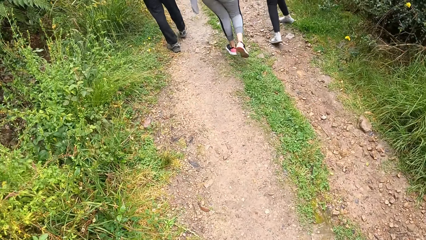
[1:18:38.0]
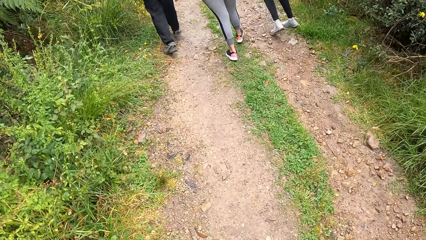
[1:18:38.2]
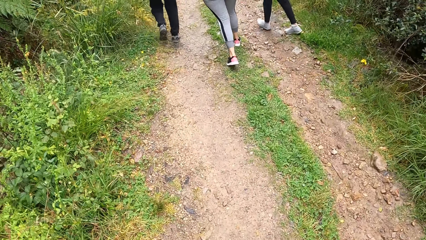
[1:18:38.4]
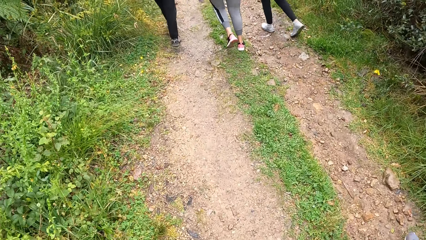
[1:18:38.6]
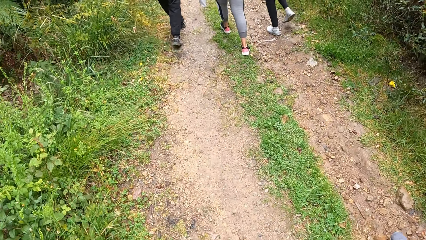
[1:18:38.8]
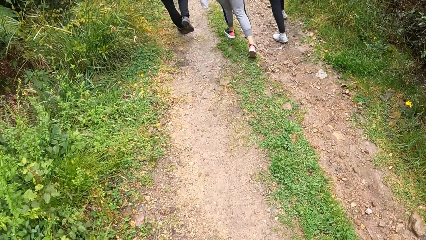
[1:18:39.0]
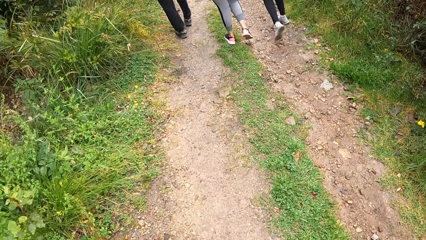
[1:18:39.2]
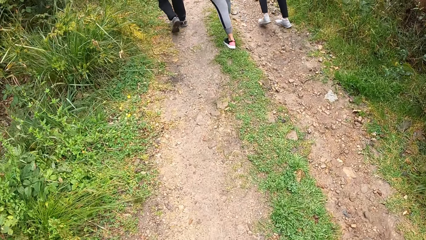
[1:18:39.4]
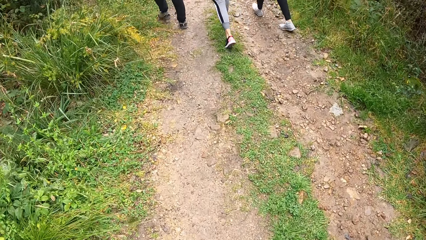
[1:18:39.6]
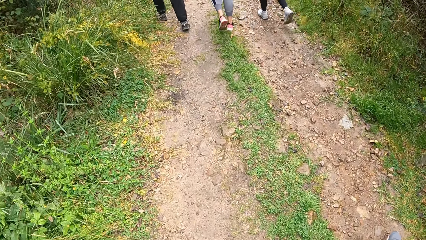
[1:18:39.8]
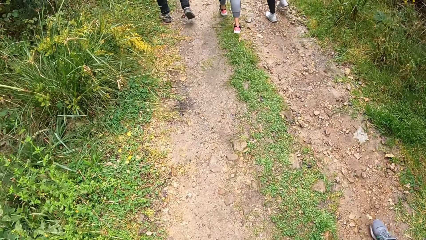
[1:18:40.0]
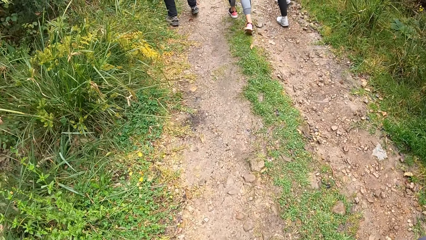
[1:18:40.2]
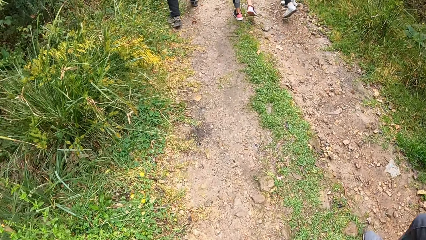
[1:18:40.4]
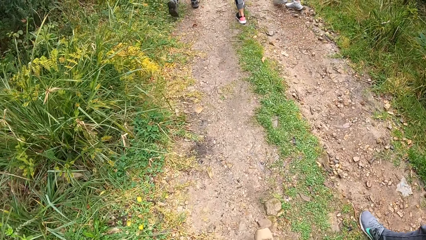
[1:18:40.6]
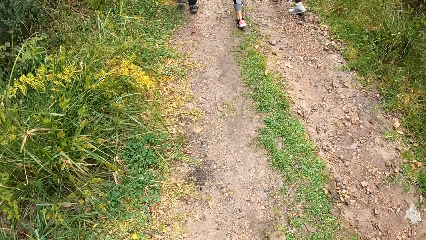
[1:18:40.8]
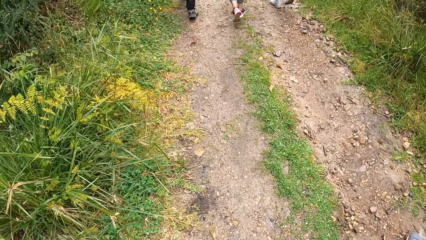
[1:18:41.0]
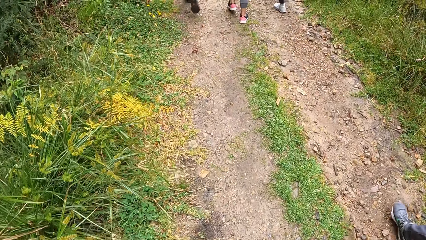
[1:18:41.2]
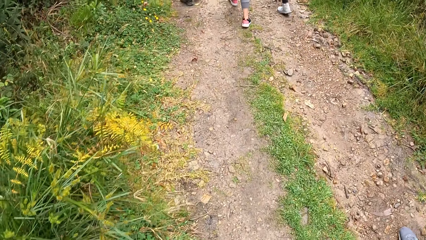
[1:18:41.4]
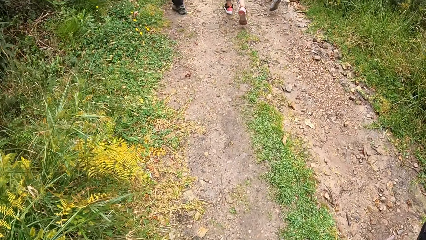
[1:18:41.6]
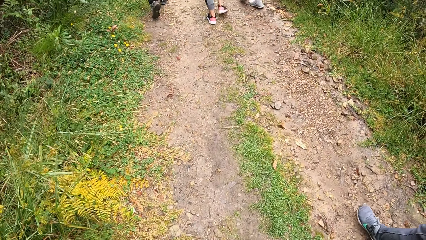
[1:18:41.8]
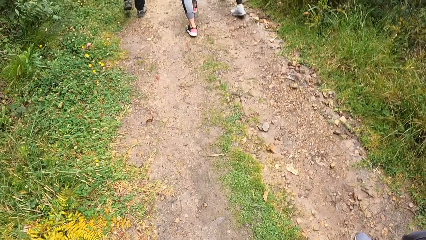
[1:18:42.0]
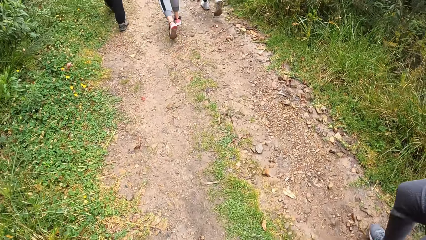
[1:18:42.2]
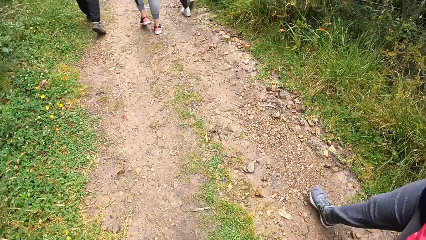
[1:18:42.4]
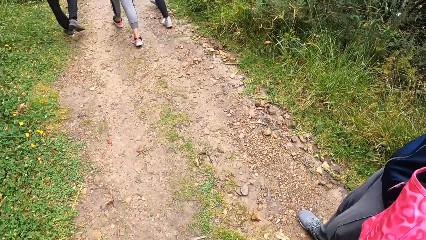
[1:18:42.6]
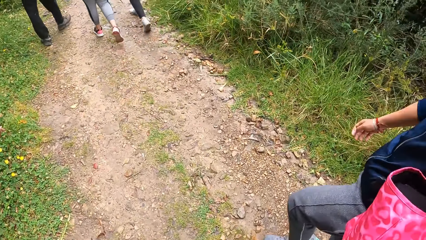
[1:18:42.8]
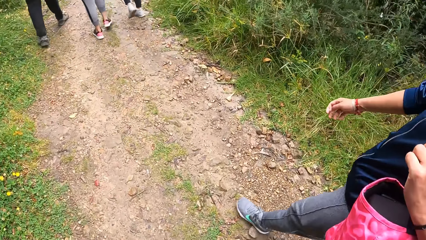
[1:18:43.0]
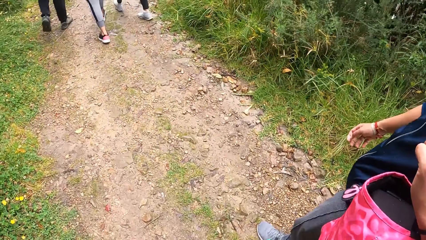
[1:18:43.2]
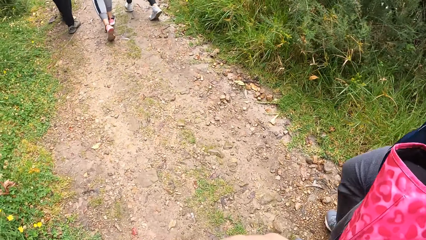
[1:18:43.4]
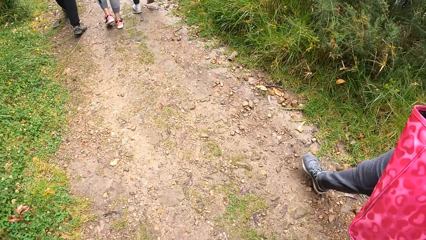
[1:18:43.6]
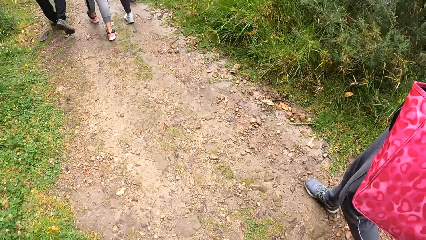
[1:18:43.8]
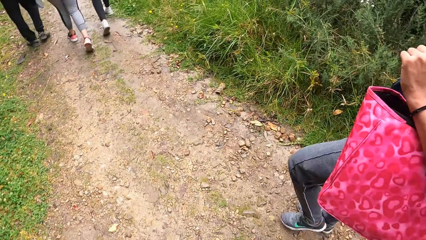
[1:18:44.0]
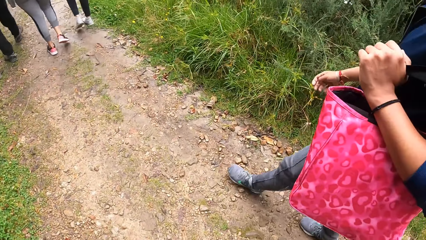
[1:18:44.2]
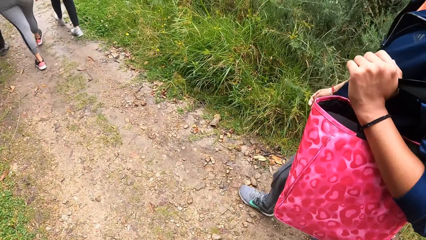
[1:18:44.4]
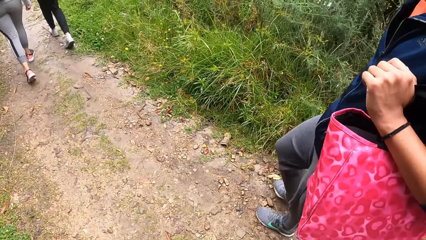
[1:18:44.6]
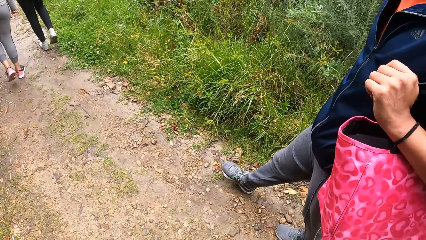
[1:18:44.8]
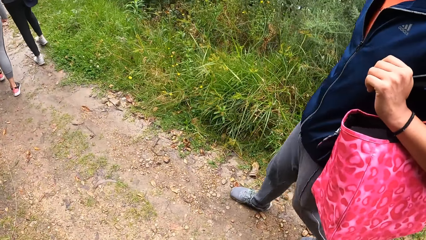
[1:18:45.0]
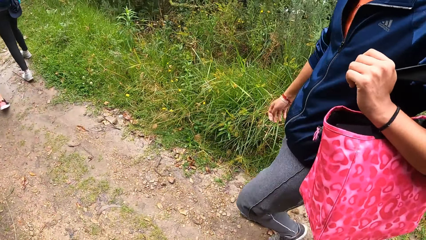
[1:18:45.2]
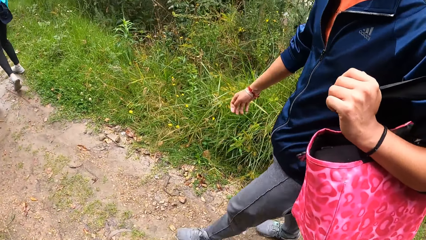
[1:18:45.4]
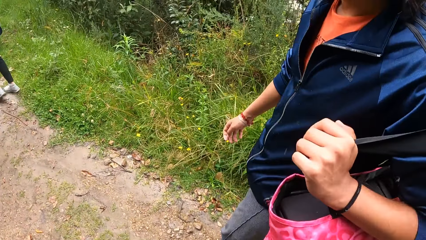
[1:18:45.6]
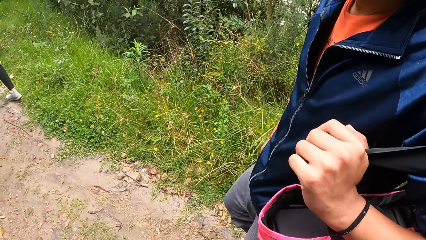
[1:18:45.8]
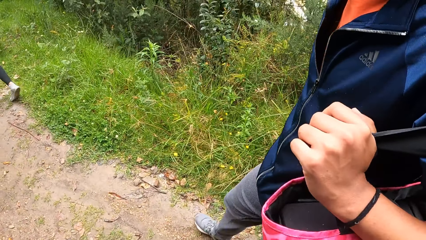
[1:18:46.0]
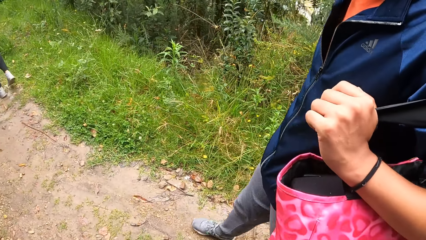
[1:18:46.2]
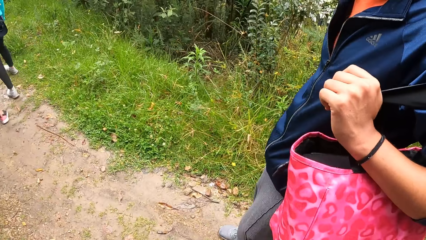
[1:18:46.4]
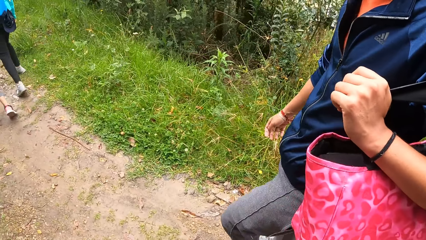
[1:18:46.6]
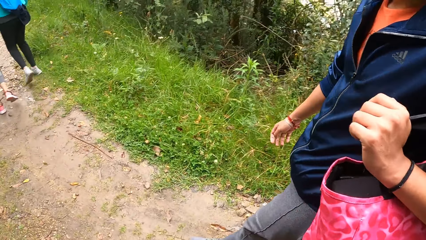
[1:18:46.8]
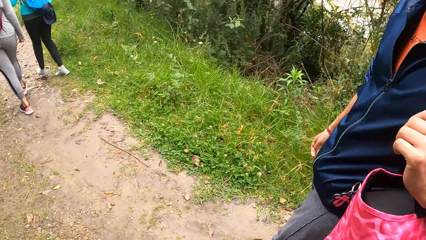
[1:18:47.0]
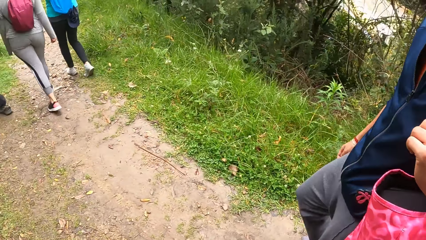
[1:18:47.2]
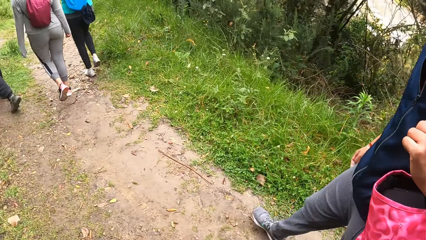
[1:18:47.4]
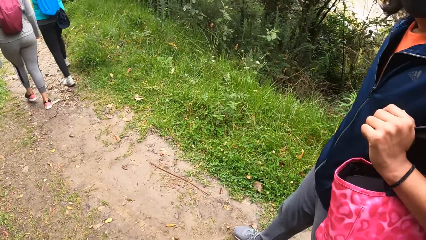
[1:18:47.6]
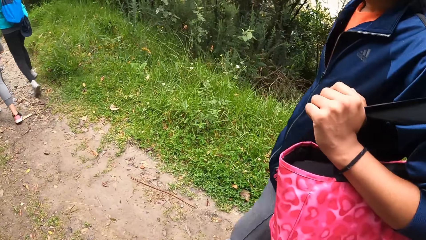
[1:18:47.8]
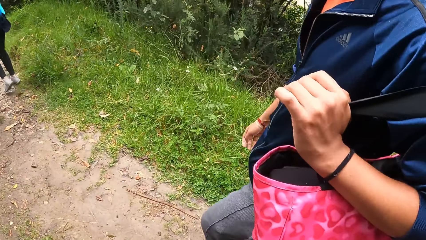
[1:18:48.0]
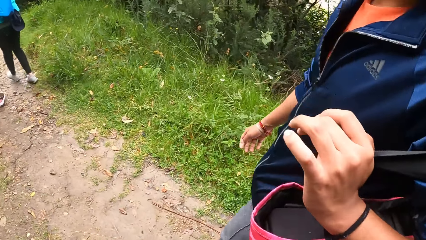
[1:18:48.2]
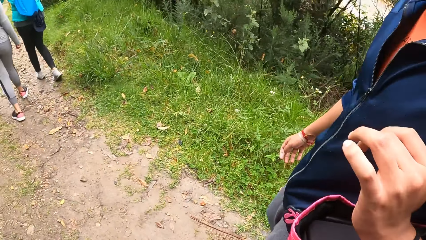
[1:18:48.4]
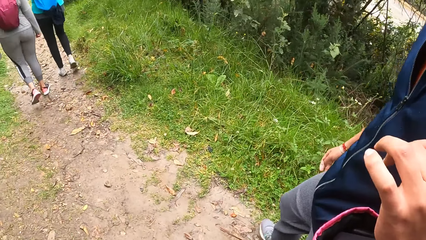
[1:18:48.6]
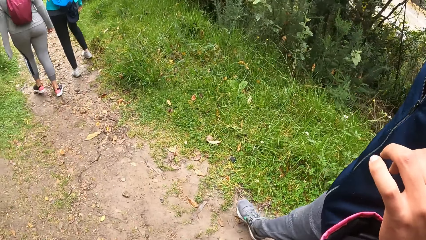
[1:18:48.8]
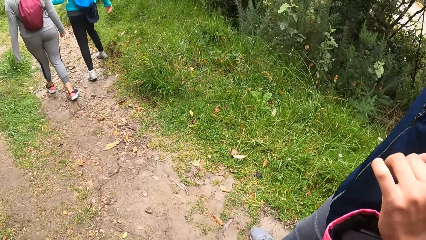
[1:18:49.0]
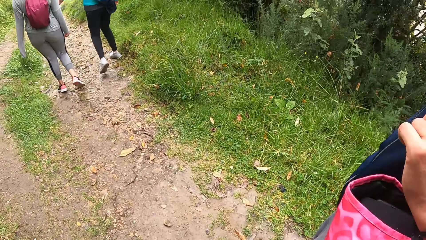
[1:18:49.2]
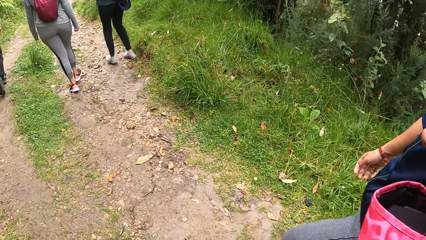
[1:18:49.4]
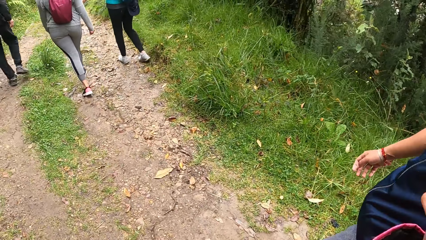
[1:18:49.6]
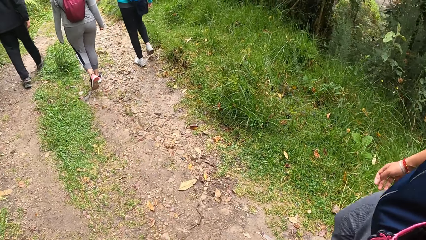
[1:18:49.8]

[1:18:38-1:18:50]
The camera wearer converses with a man.

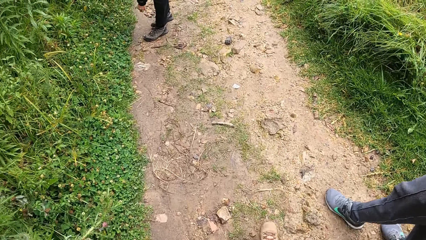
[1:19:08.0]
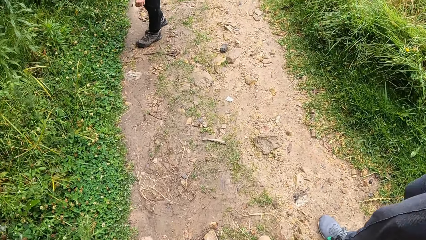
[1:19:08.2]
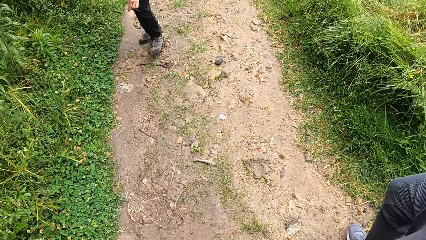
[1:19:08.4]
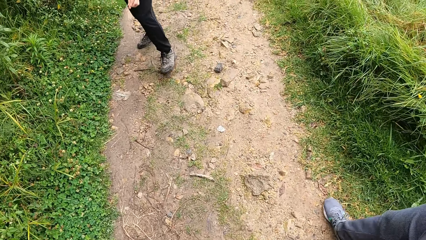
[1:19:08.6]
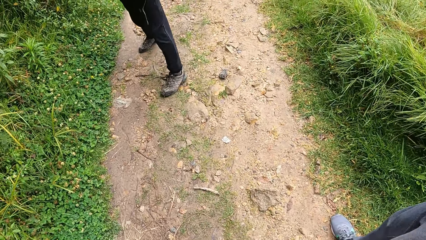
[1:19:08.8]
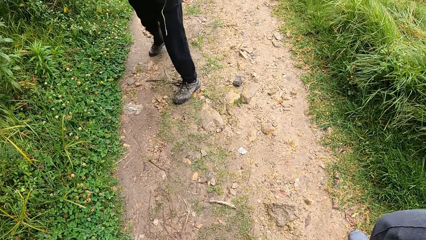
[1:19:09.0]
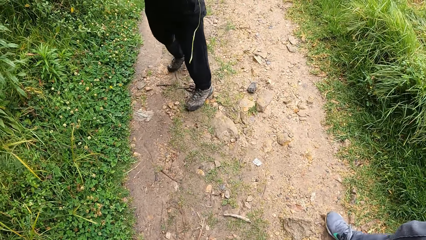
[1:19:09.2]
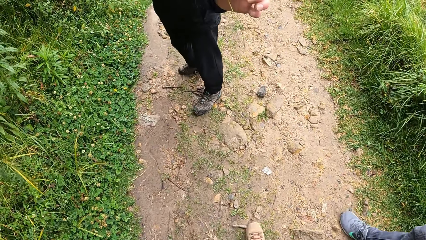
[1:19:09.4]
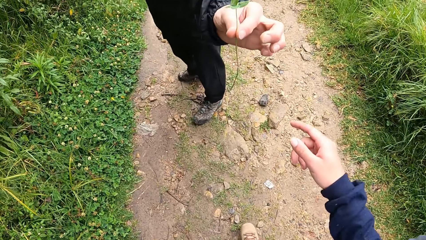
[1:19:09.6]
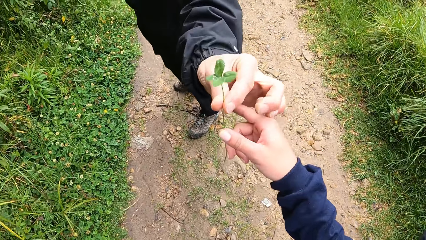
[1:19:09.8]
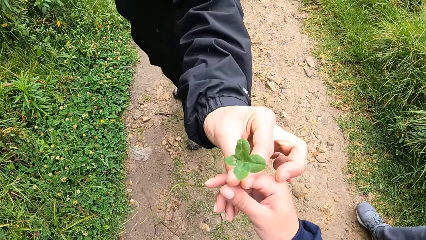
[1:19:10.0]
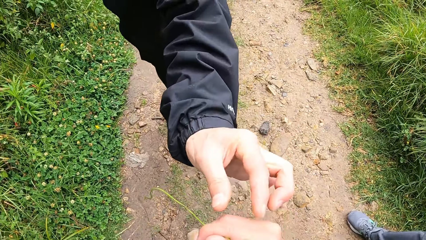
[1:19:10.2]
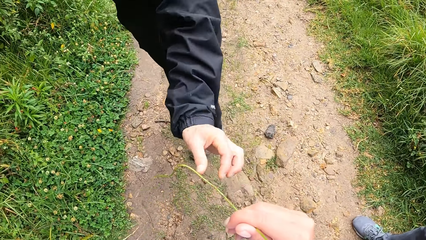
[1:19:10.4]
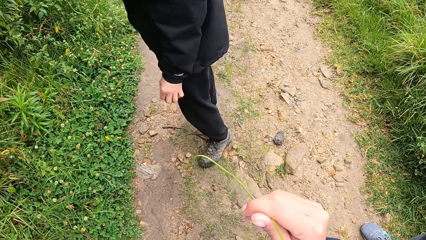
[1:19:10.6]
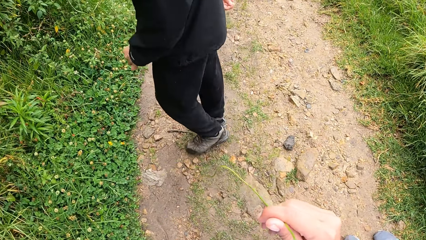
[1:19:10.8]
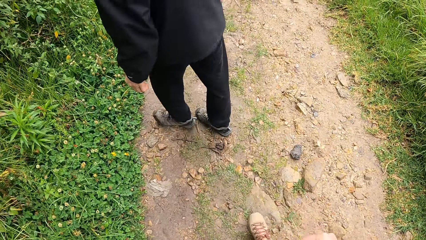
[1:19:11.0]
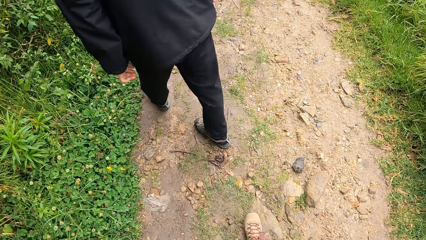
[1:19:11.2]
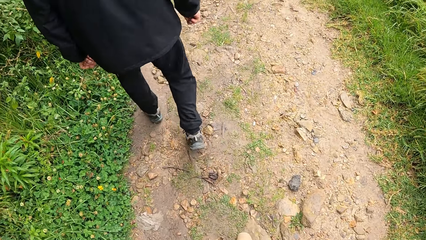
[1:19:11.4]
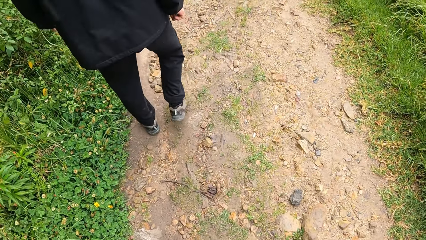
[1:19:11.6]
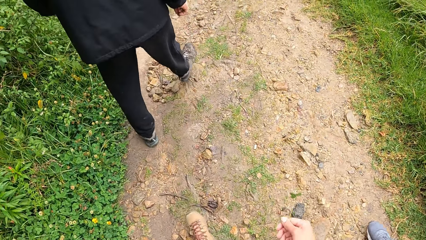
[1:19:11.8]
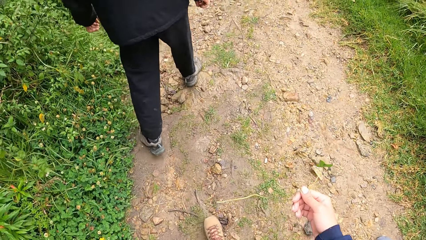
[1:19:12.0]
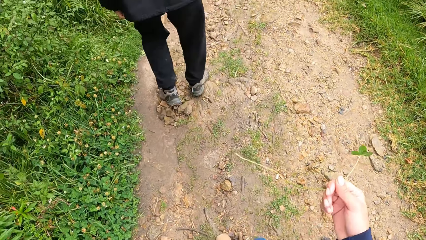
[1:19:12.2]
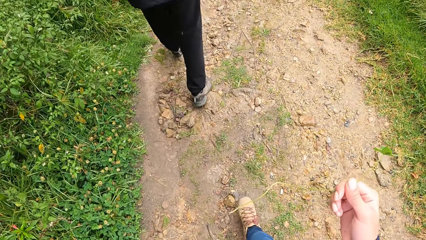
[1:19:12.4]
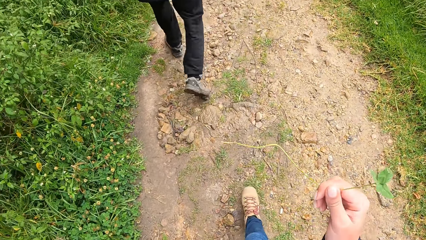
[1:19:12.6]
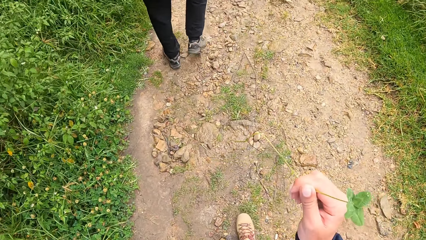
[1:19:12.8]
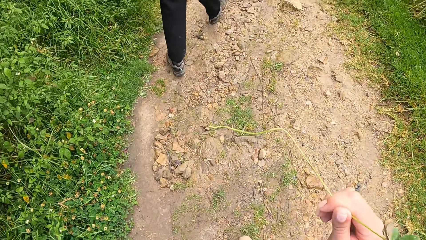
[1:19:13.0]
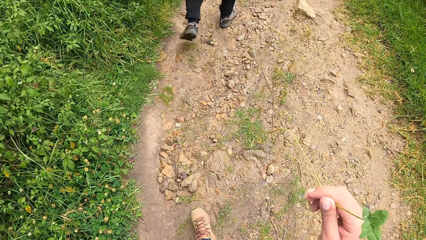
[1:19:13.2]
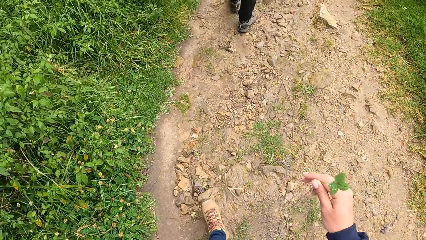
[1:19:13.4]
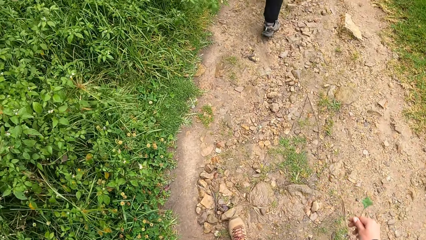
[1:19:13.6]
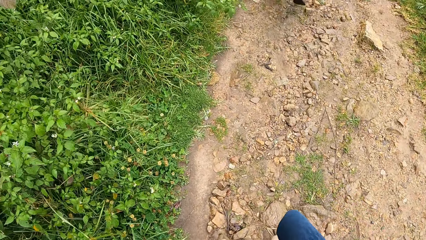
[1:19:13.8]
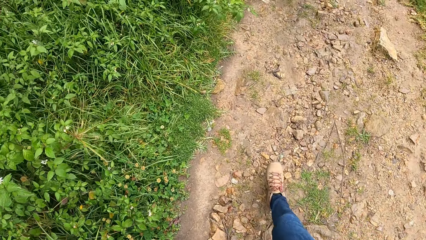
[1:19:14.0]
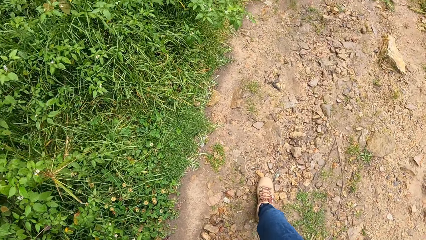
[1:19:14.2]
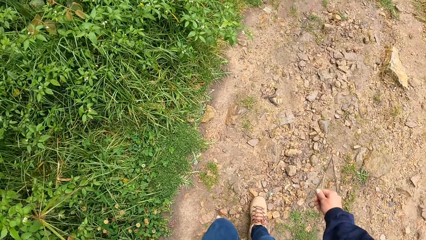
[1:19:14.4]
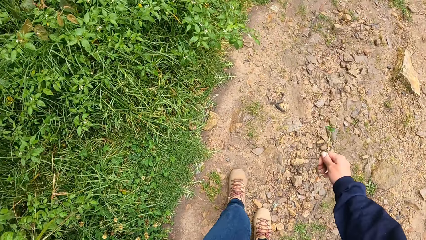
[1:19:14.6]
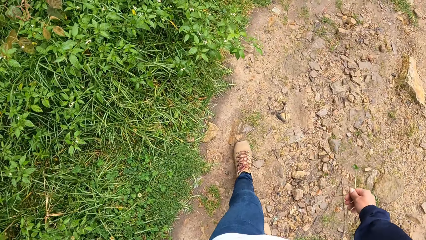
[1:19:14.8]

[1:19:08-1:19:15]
The camera wearer collects a leaf from a man with his right hand.
